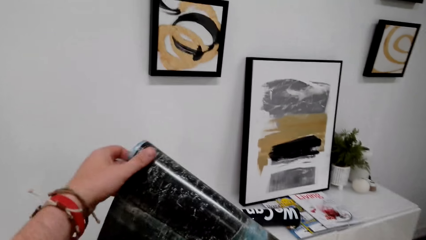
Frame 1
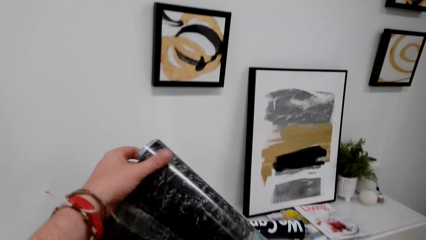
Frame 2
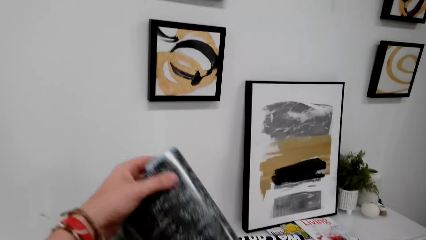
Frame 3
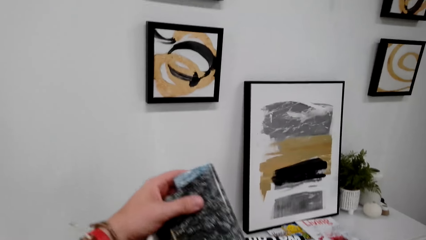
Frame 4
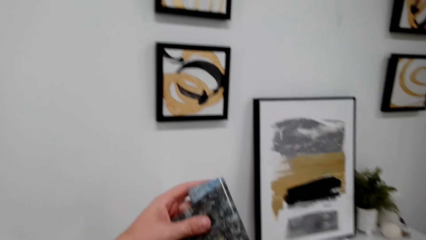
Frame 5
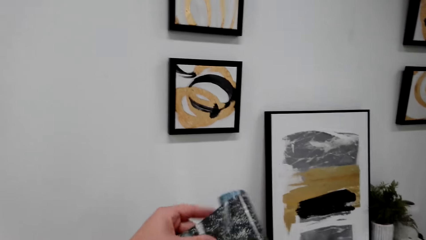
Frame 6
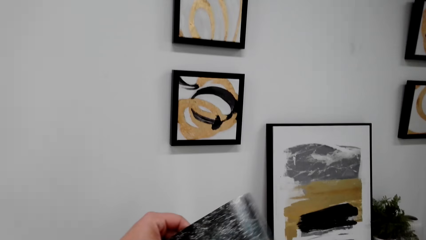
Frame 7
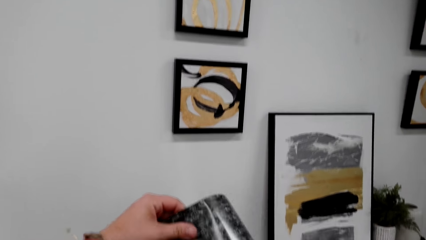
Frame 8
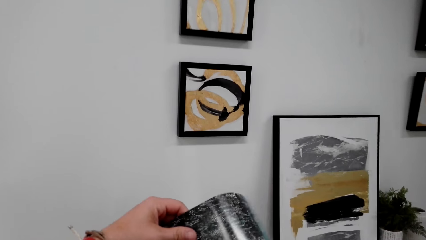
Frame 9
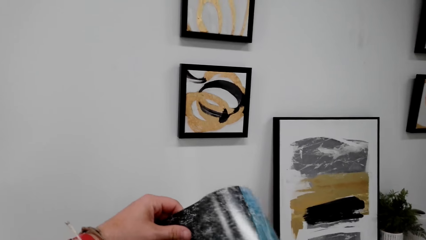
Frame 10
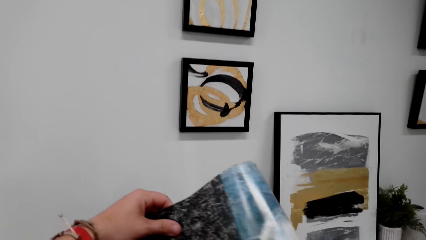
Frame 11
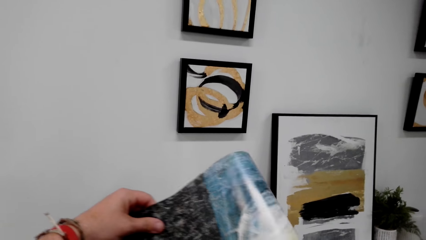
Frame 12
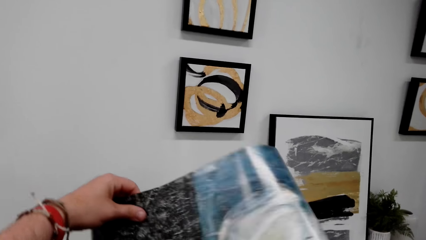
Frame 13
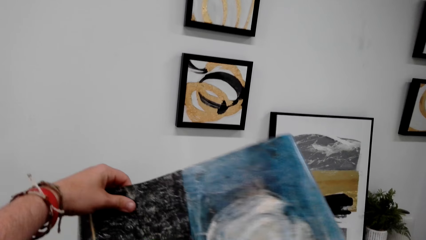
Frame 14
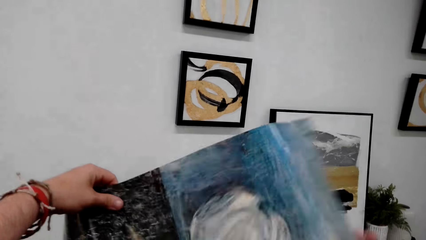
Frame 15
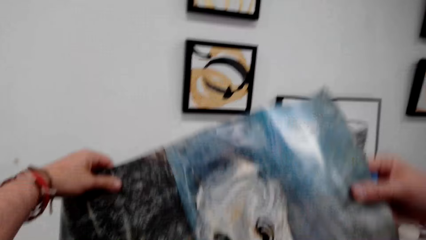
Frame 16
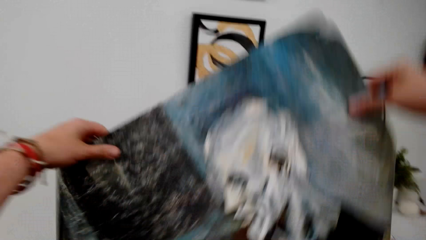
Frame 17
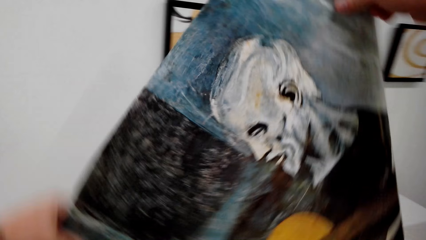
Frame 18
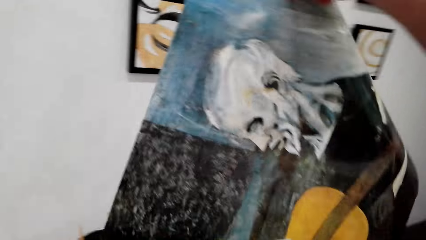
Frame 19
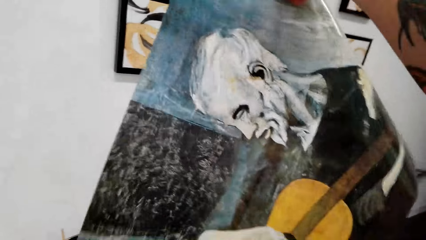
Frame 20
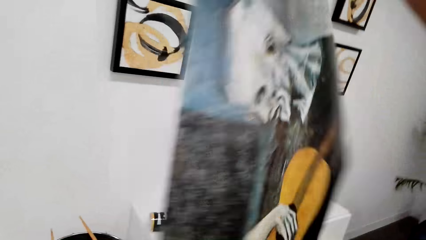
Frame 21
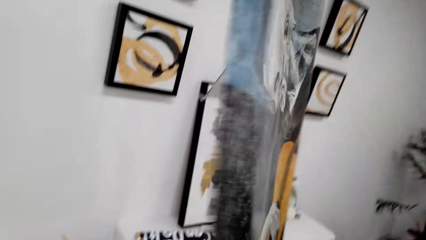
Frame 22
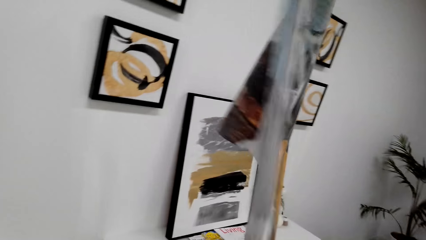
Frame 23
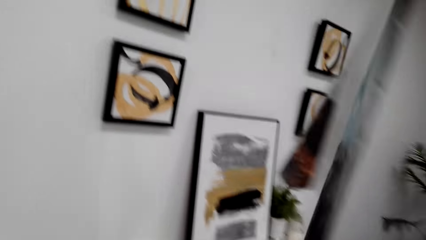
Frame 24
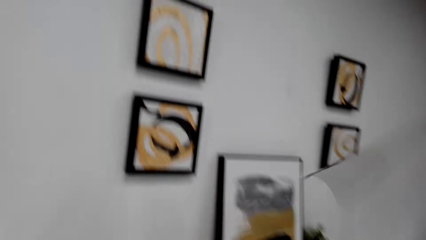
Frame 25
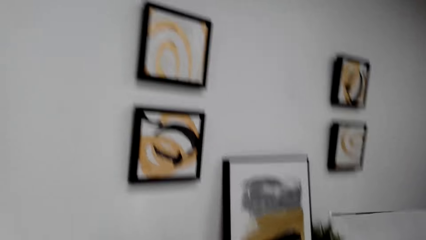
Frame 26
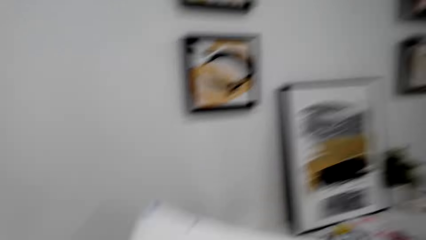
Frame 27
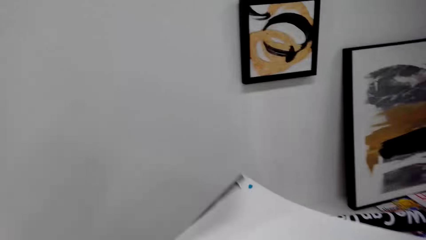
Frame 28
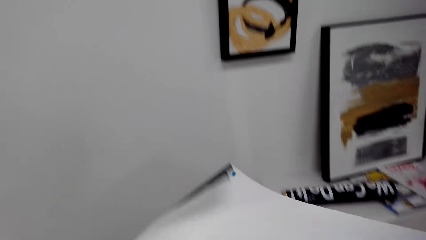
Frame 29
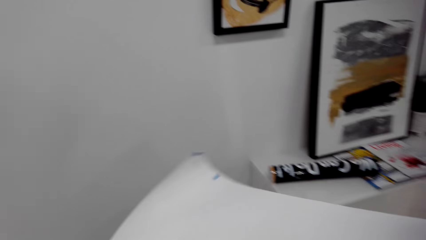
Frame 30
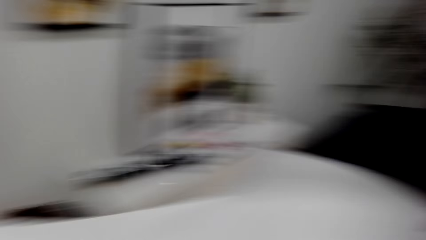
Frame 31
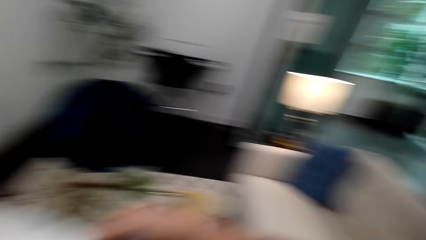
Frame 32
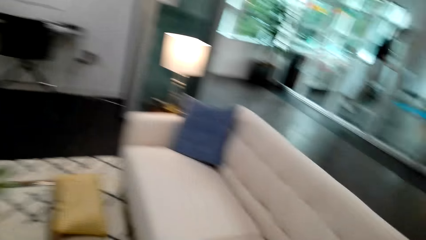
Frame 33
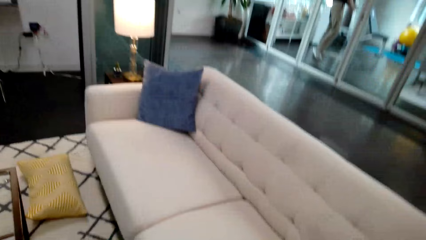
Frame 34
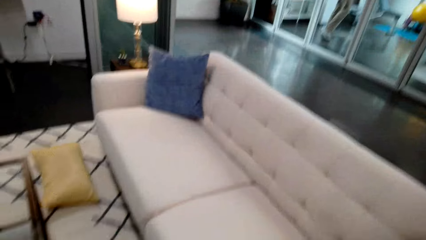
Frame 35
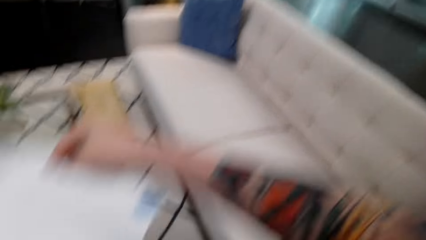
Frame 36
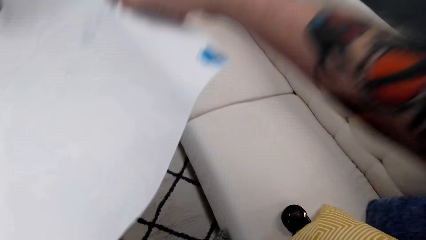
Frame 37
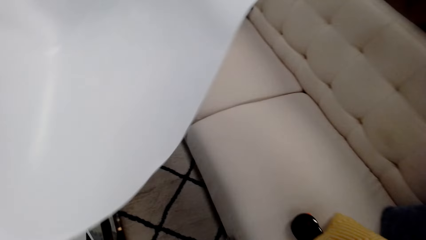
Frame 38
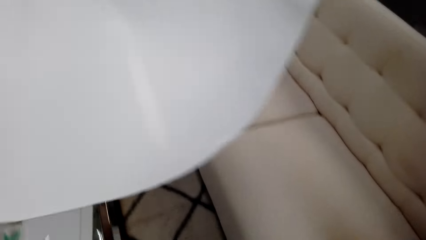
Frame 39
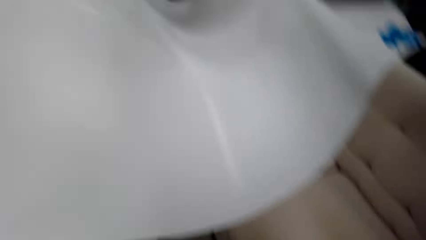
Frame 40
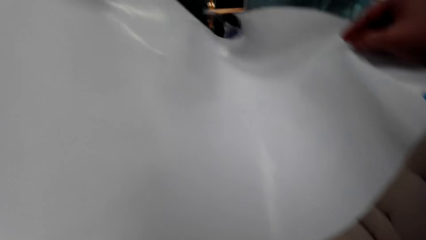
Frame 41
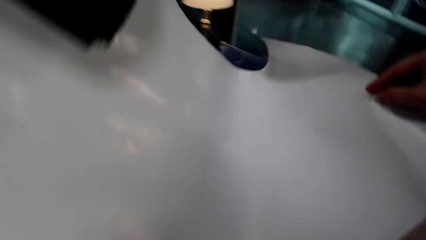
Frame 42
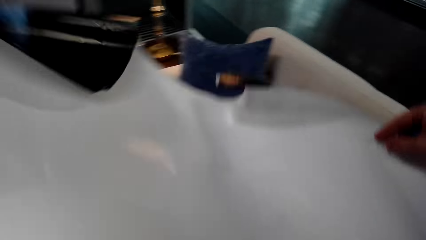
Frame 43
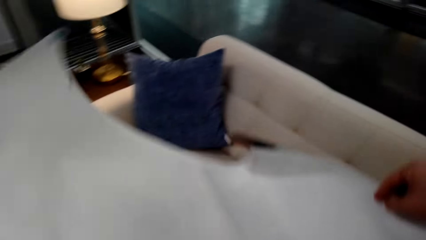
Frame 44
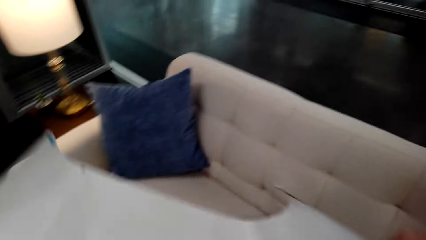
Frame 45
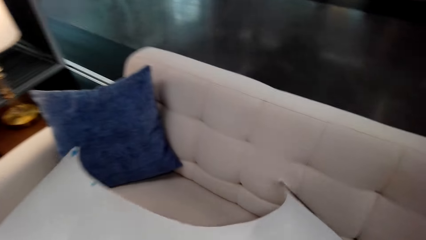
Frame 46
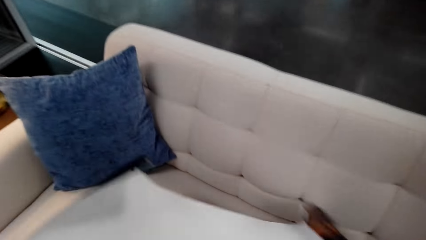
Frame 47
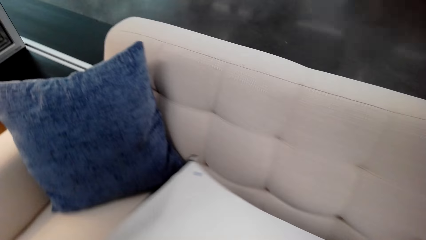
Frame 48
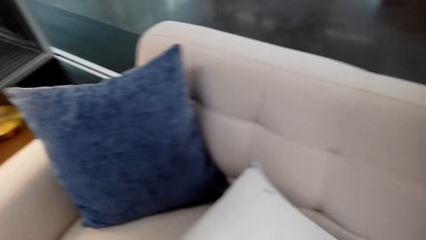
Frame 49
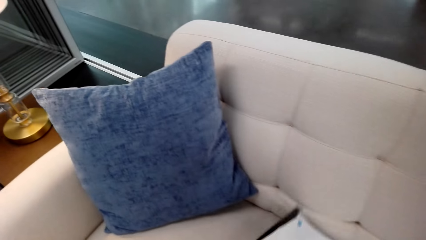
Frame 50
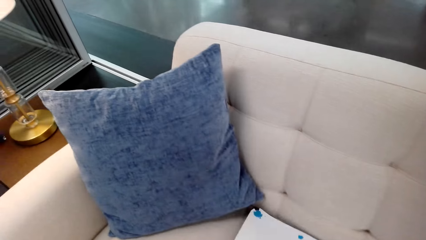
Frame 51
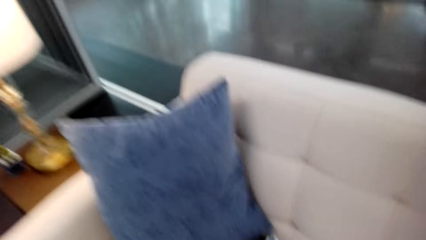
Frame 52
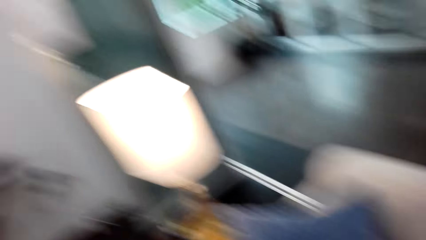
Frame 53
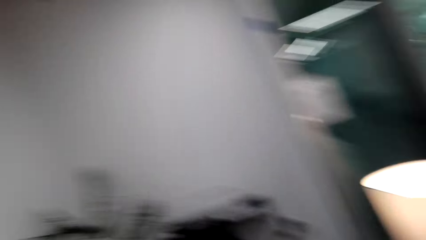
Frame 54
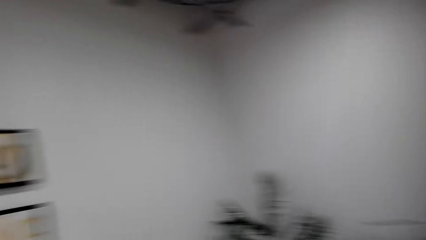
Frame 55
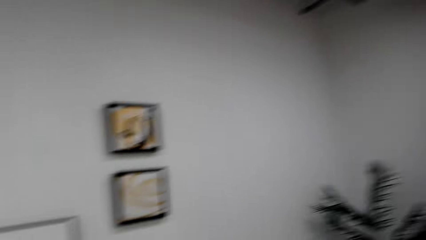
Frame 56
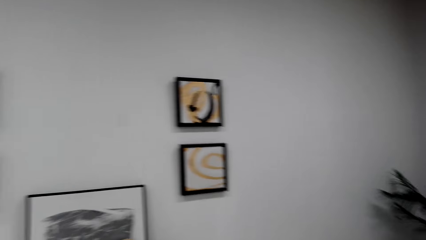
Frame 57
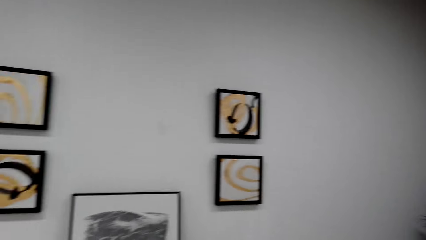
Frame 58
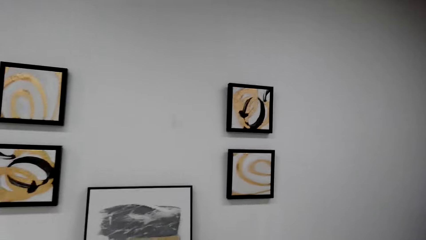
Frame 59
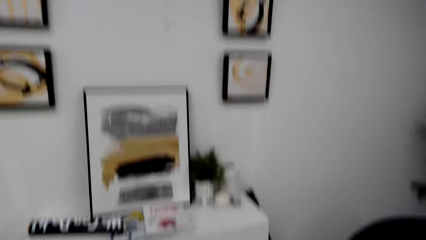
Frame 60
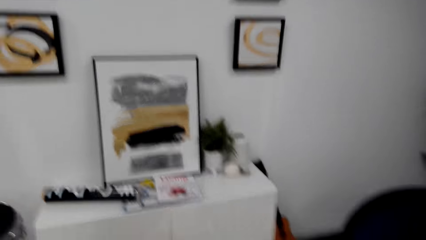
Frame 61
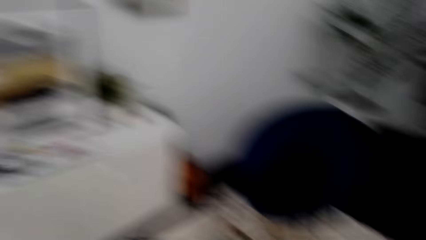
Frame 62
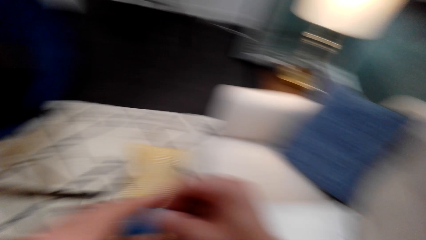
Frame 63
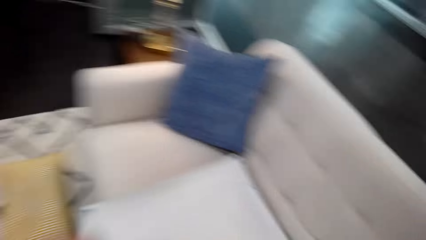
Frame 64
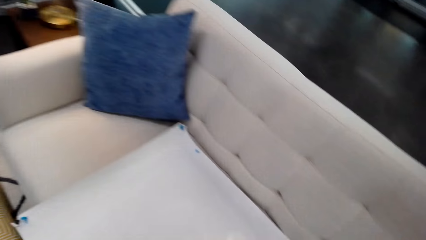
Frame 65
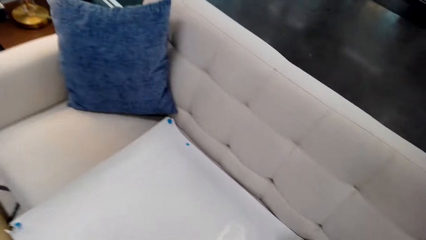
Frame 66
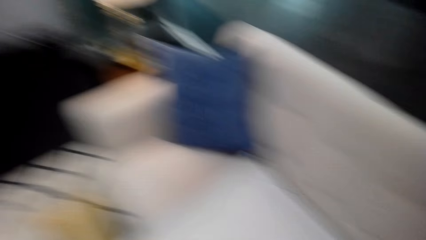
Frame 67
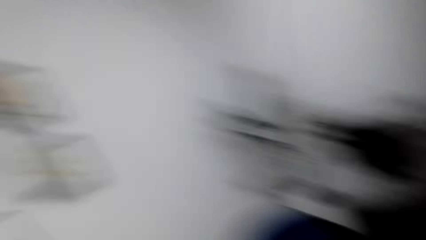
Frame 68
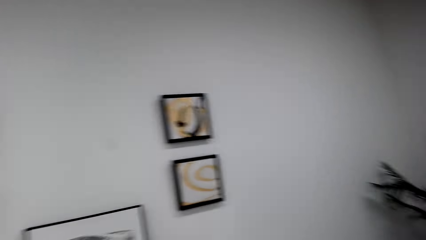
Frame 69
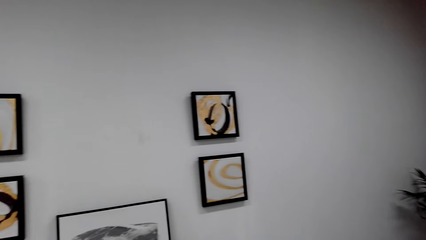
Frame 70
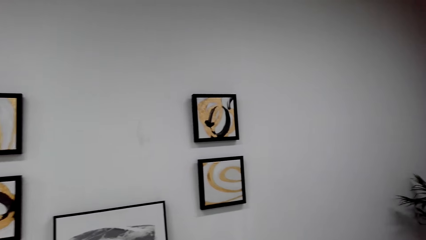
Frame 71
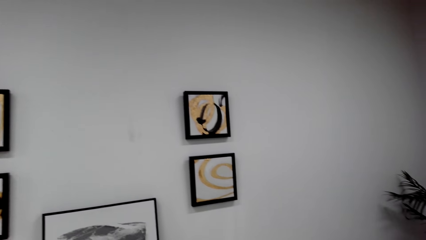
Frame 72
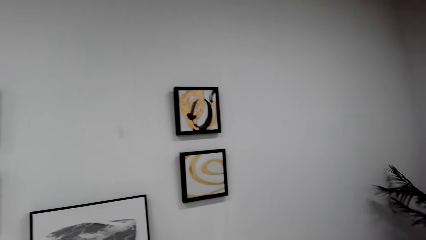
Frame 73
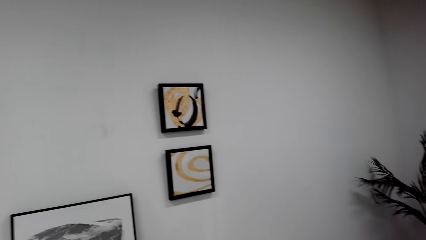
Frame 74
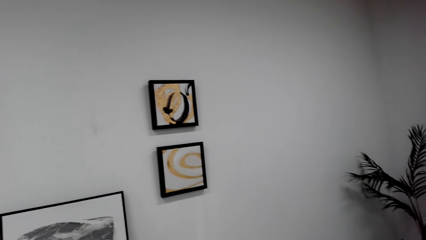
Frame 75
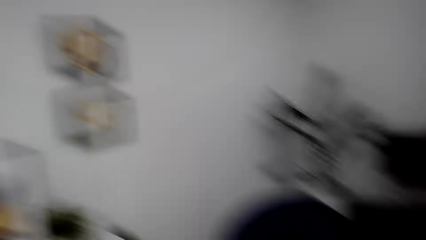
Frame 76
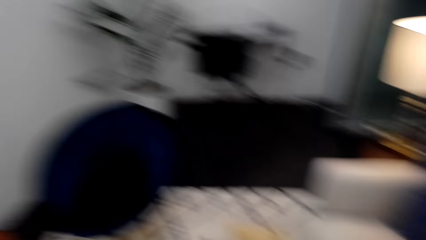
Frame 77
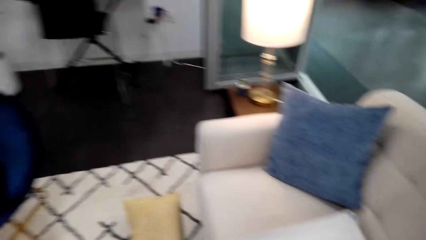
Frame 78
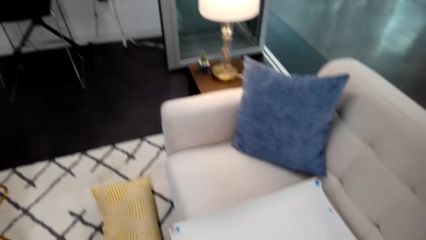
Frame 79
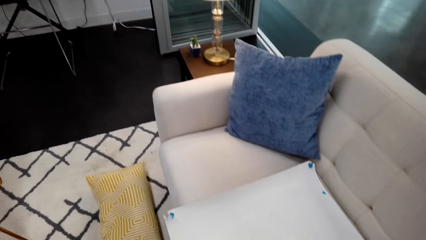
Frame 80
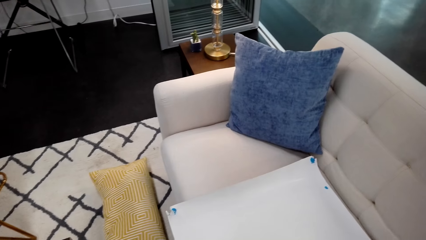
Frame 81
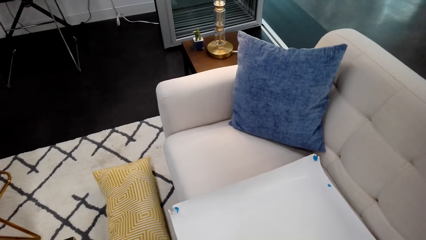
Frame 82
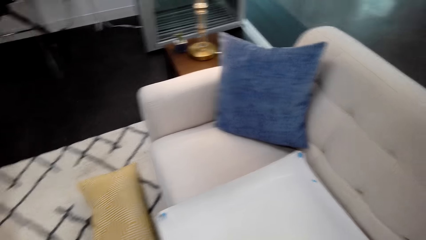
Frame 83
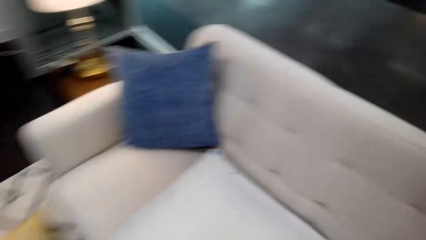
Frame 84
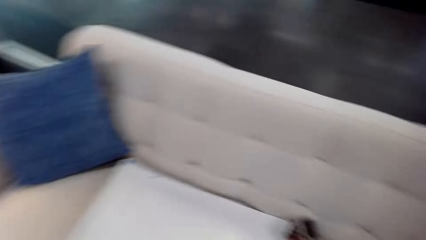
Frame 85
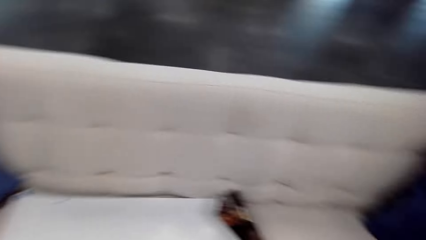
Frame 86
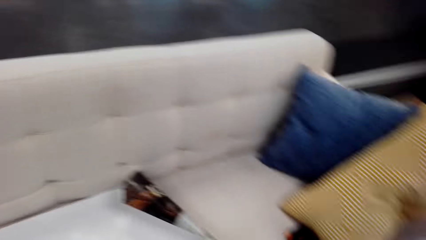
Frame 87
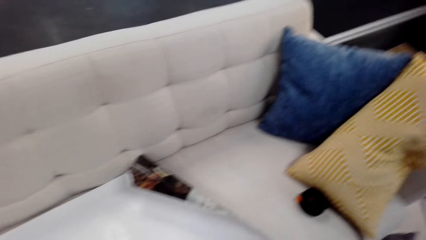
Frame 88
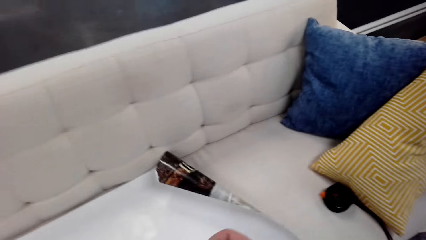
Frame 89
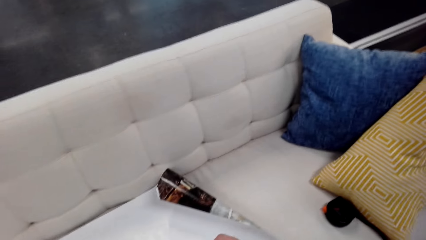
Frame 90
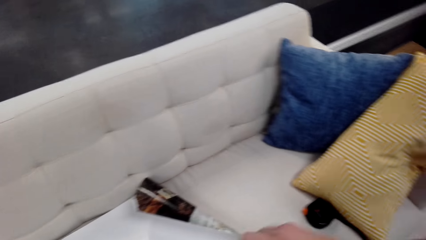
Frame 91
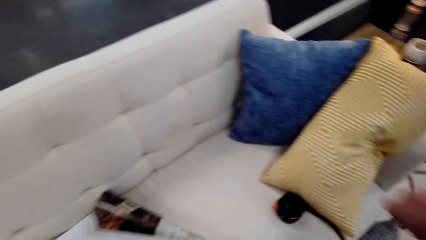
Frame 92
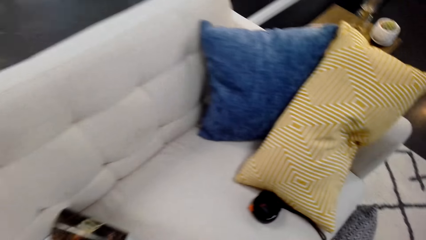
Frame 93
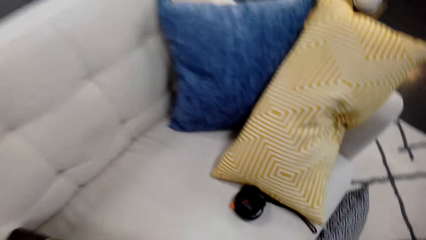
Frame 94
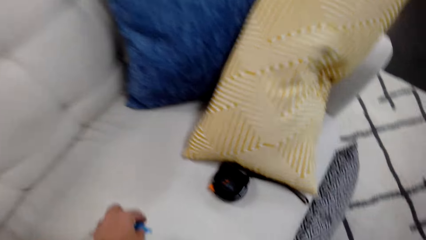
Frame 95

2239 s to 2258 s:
The camera wearer unfolds the painting. They drop the painting on the couch. They look around the room.
